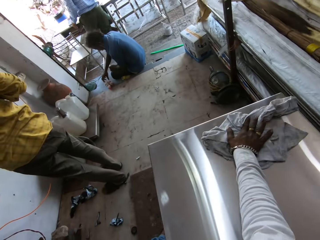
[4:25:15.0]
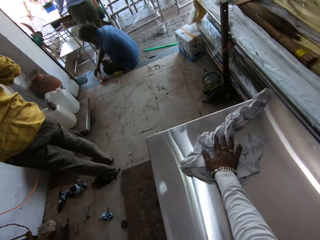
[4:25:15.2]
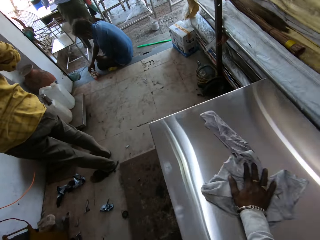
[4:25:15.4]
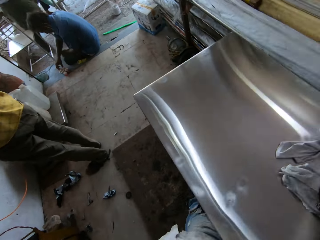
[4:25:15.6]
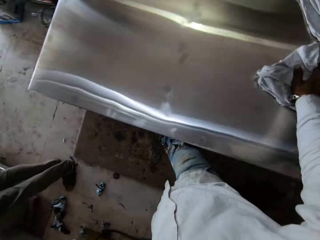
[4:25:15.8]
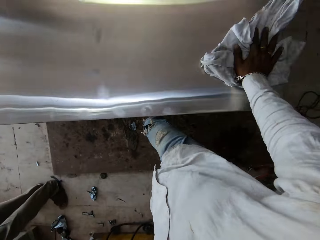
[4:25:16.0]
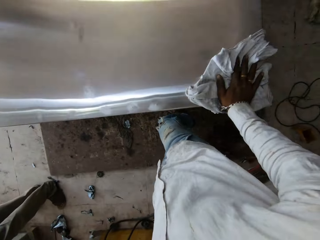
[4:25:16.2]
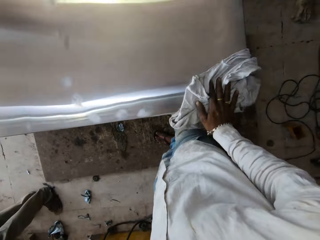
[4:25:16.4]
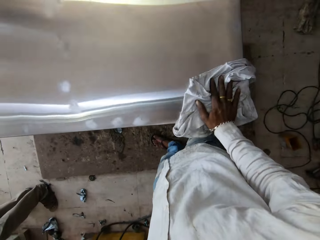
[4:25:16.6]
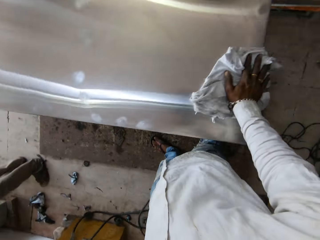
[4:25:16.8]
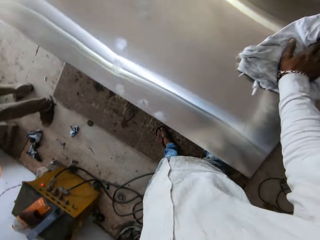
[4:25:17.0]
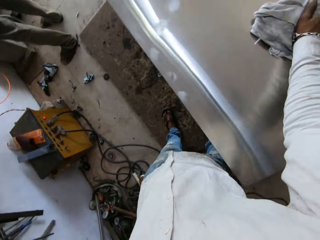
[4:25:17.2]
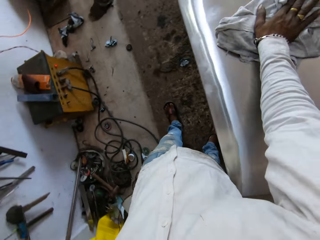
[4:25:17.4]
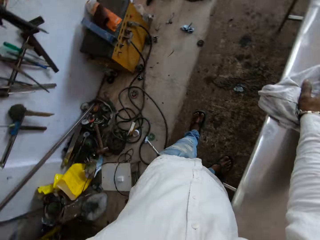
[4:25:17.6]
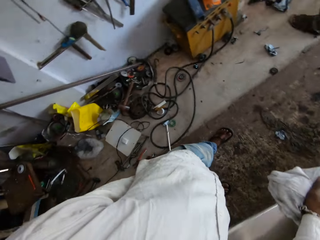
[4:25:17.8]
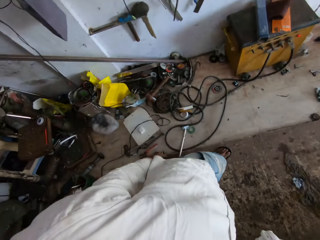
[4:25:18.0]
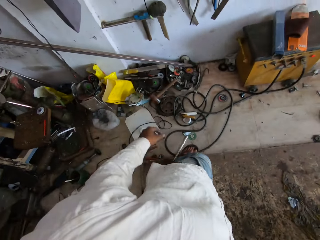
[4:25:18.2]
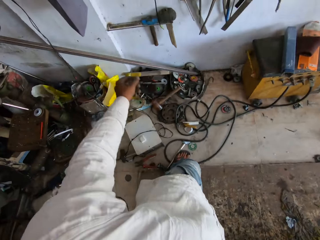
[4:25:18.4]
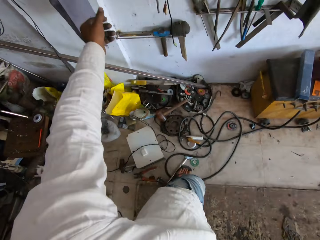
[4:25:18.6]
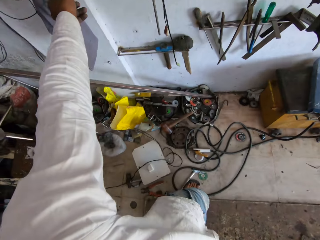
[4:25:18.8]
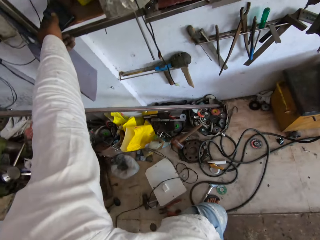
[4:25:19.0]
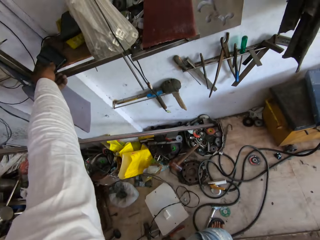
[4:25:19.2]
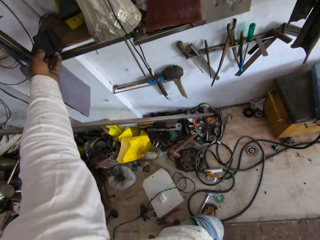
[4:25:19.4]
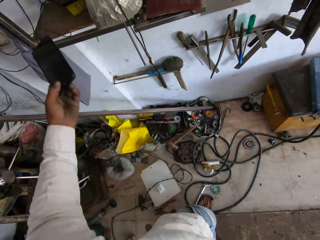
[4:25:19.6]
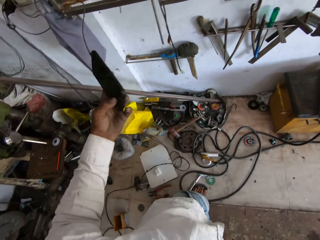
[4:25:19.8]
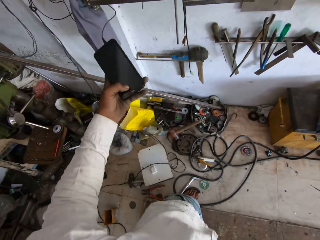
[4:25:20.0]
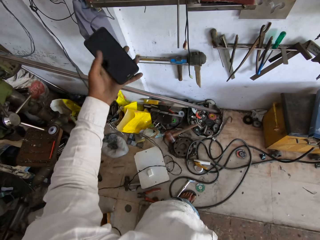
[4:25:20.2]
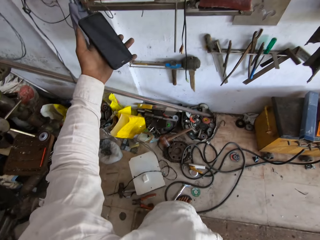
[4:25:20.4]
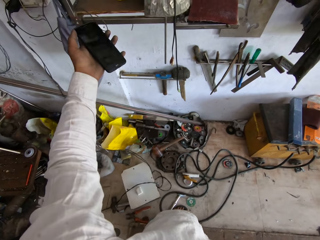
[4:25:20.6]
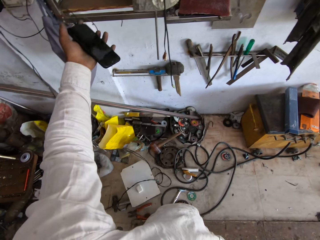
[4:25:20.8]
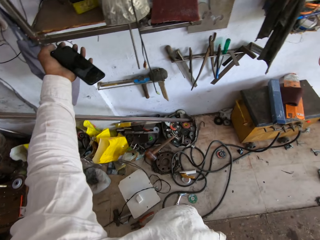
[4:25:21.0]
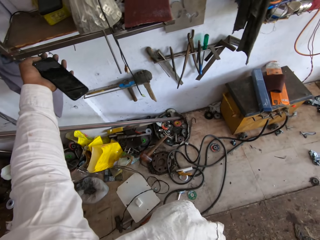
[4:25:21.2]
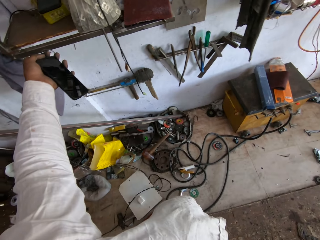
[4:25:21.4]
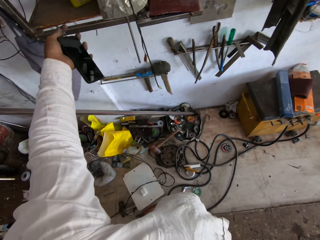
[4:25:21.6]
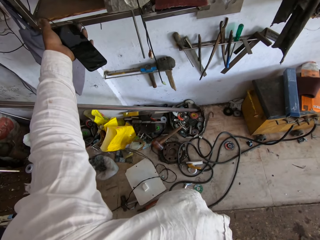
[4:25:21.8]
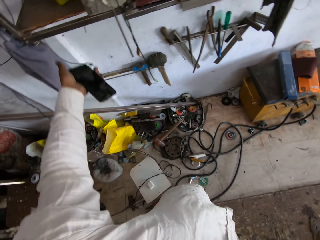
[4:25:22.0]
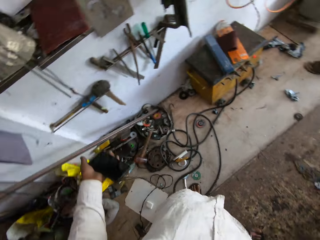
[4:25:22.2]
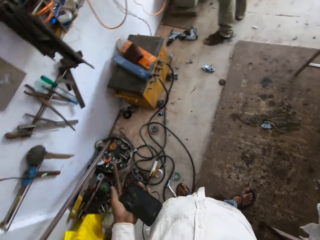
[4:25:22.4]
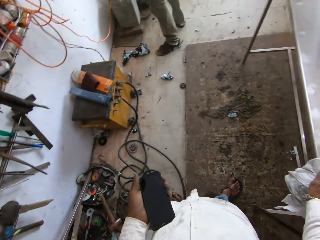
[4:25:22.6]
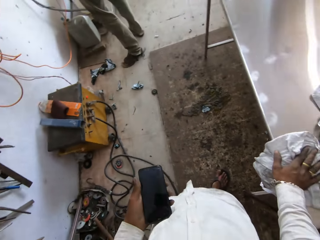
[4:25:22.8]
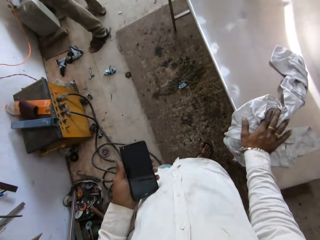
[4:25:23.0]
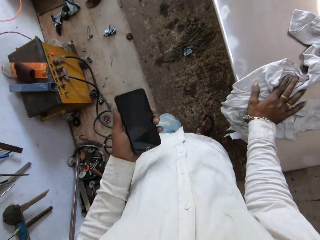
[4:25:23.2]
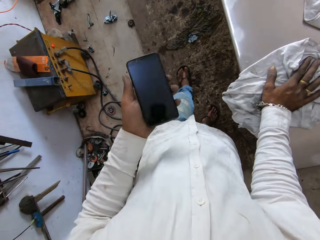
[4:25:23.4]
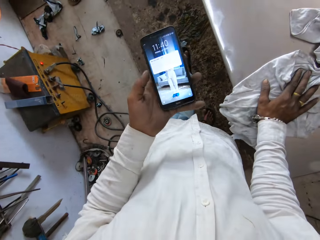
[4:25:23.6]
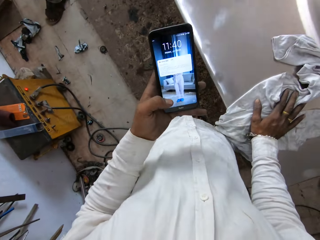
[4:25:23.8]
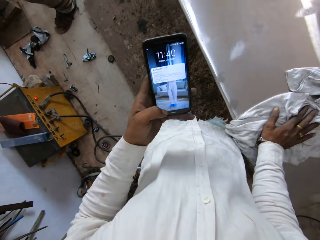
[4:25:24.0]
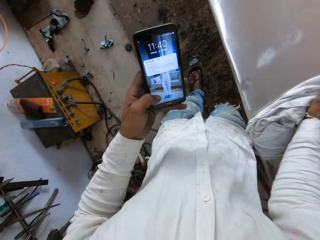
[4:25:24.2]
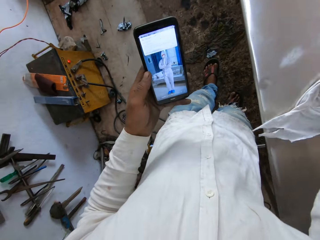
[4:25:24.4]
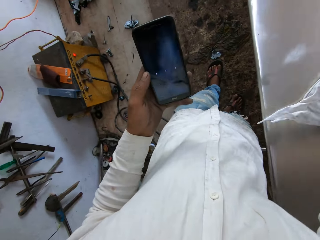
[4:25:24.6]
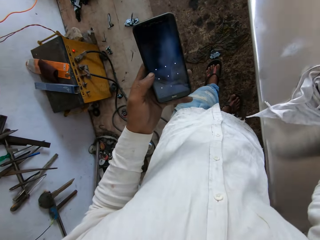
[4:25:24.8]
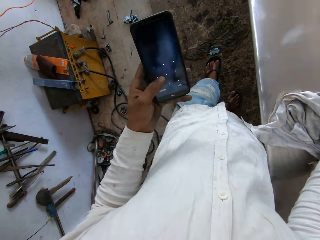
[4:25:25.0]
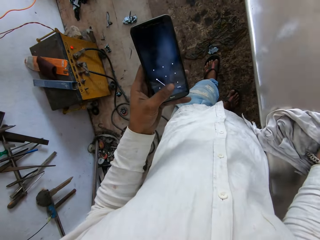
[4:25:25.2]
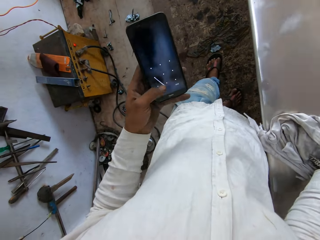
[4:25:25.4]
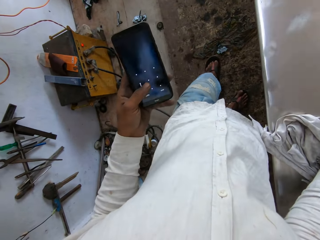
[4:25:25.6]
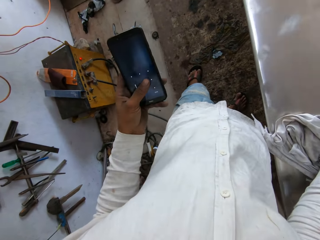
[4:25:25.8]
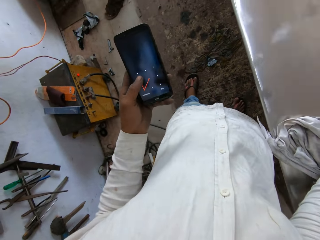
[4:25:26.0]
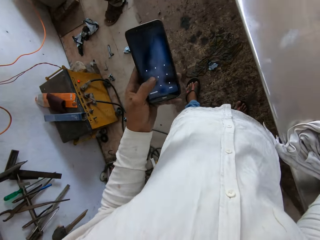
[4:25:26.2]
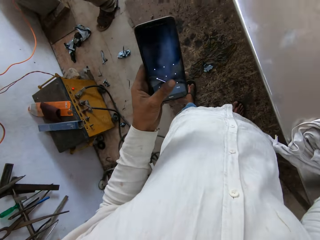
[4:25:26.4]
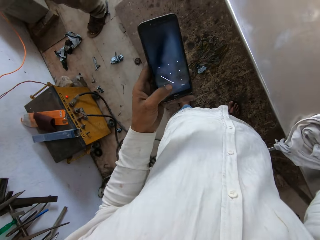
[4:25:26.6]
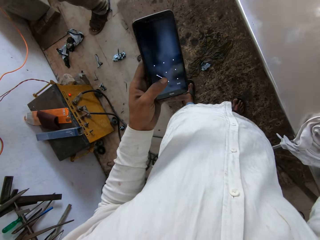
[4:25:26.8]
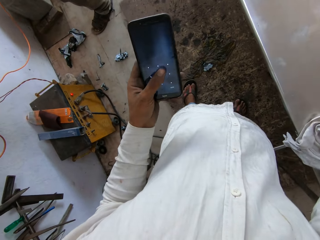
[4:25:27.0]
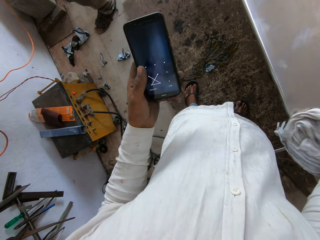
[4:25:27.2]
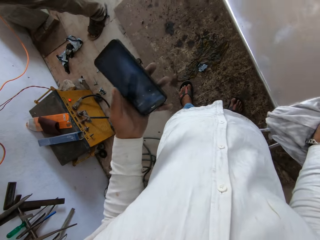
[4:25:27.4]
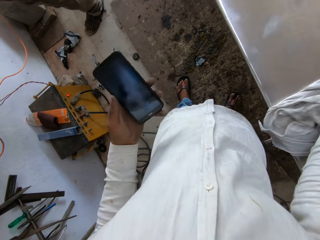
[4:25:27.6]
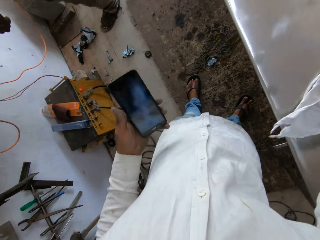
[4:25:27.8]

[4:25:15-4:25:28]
The camera wearer unplugs the phone from the charger. They pick up the phone. They remove the phone from the charger. They turn on the phone. They use the phone. They wipe the table.

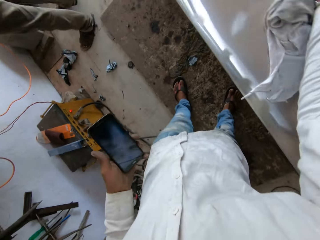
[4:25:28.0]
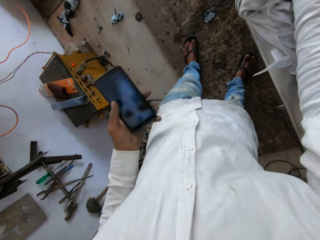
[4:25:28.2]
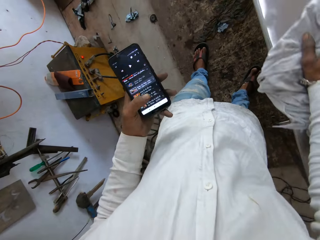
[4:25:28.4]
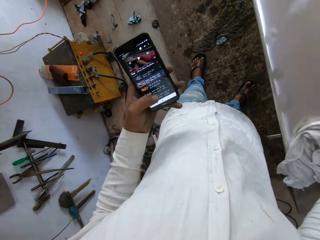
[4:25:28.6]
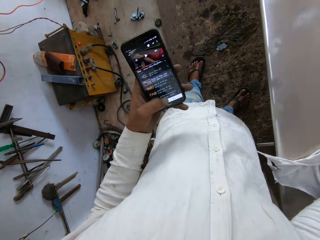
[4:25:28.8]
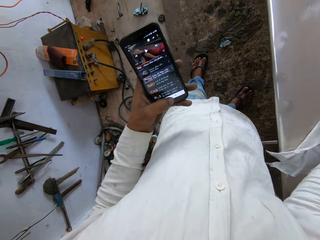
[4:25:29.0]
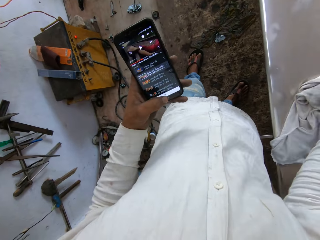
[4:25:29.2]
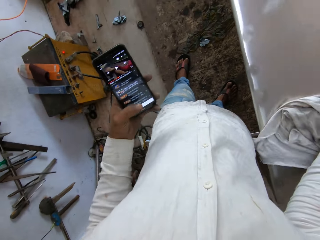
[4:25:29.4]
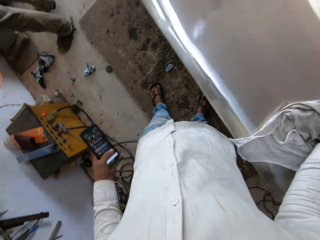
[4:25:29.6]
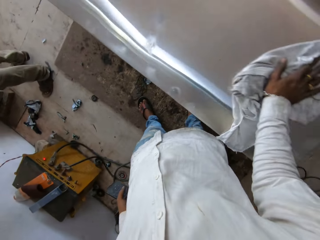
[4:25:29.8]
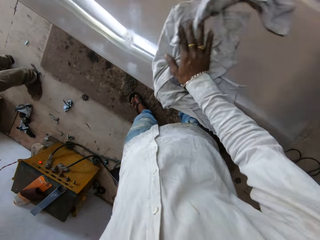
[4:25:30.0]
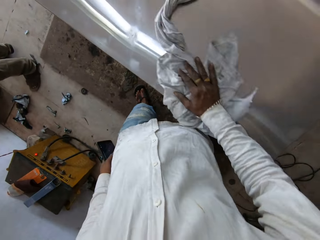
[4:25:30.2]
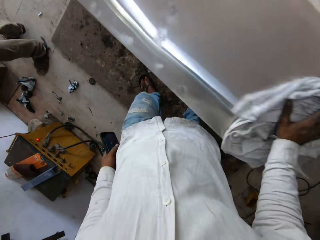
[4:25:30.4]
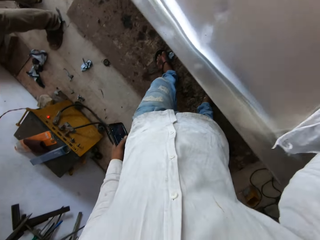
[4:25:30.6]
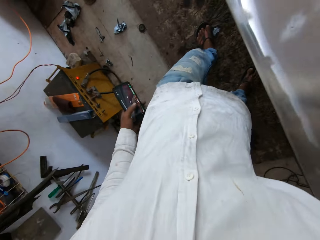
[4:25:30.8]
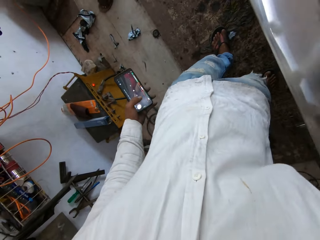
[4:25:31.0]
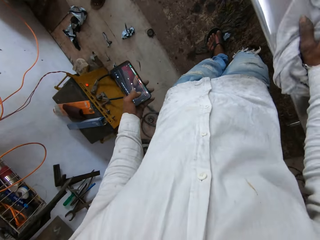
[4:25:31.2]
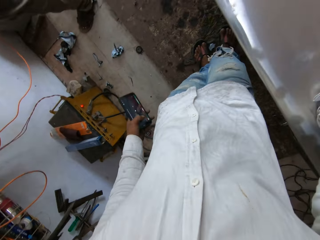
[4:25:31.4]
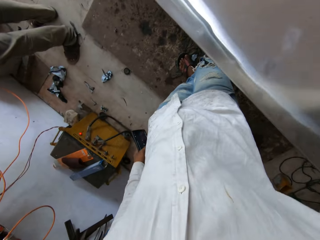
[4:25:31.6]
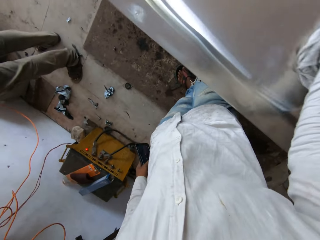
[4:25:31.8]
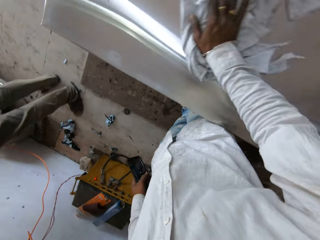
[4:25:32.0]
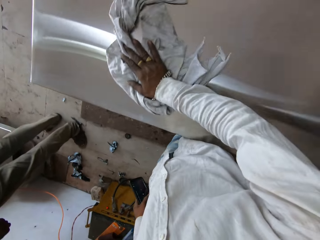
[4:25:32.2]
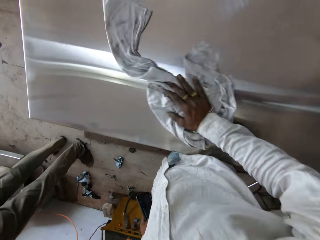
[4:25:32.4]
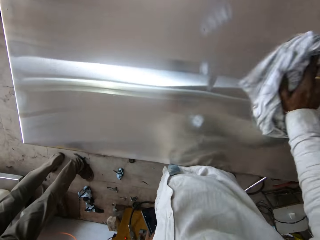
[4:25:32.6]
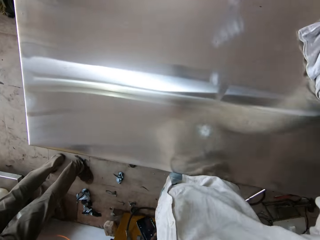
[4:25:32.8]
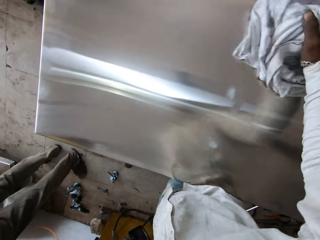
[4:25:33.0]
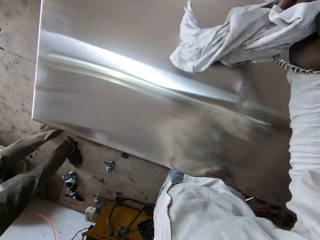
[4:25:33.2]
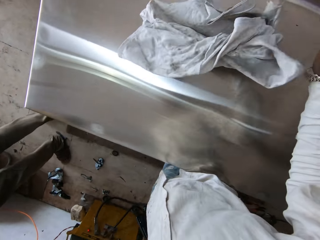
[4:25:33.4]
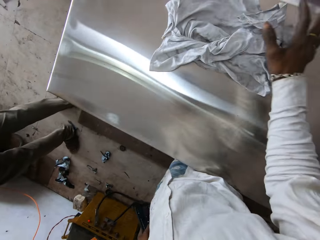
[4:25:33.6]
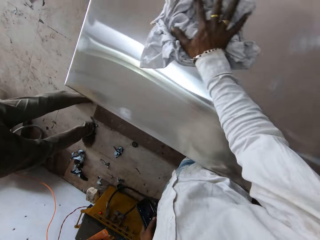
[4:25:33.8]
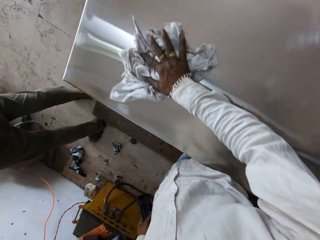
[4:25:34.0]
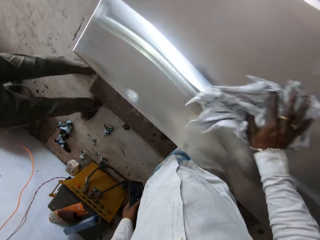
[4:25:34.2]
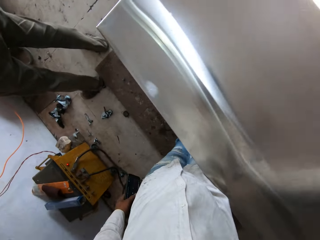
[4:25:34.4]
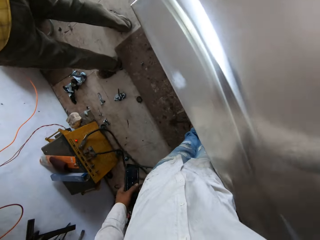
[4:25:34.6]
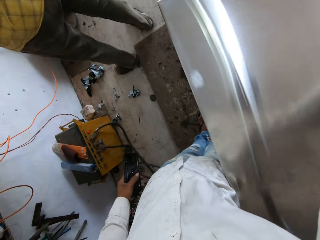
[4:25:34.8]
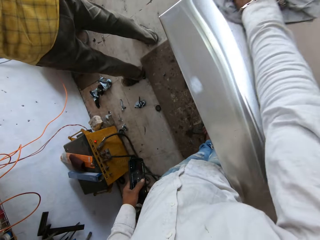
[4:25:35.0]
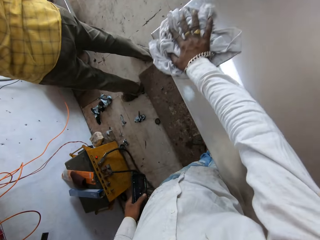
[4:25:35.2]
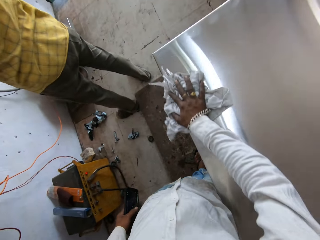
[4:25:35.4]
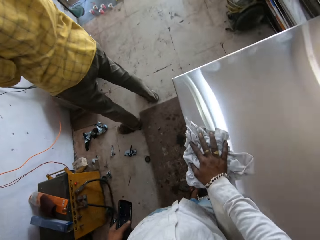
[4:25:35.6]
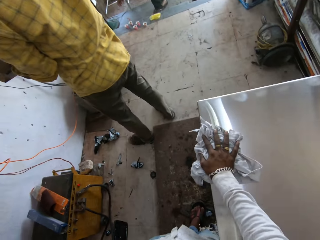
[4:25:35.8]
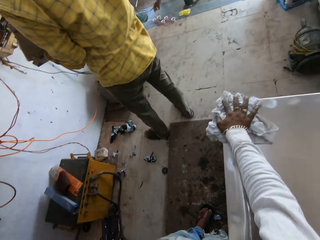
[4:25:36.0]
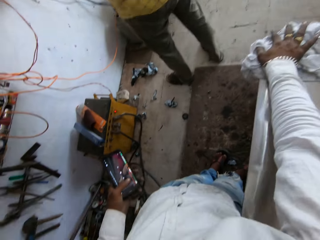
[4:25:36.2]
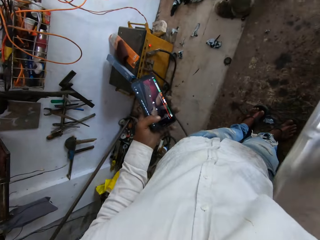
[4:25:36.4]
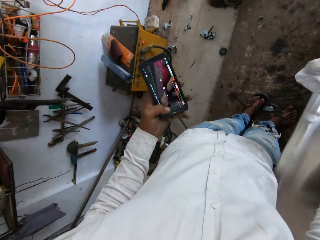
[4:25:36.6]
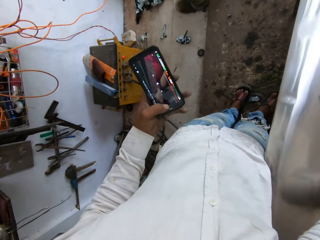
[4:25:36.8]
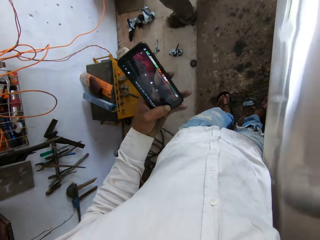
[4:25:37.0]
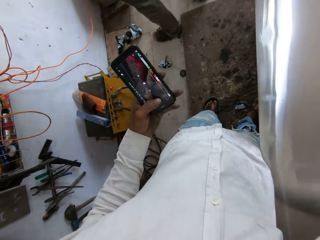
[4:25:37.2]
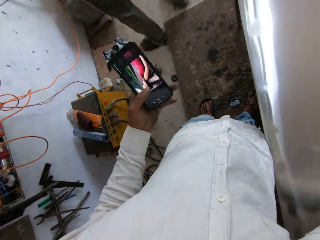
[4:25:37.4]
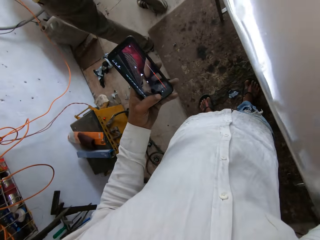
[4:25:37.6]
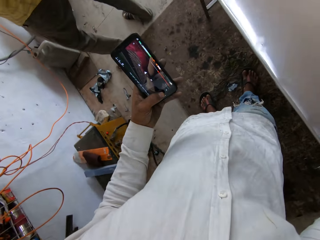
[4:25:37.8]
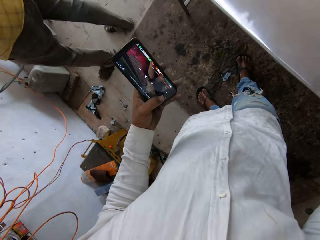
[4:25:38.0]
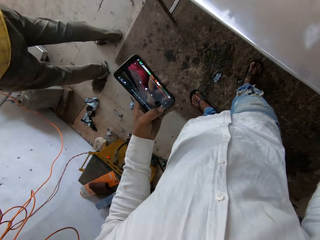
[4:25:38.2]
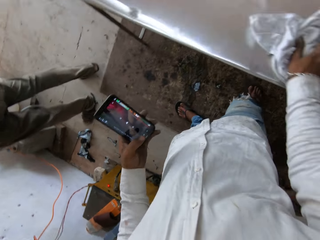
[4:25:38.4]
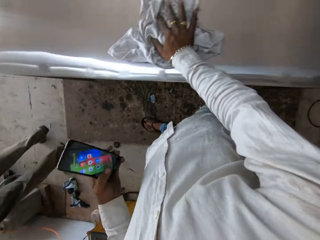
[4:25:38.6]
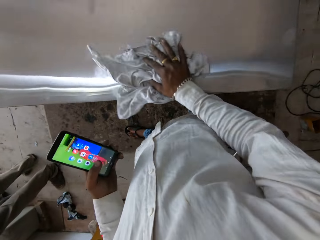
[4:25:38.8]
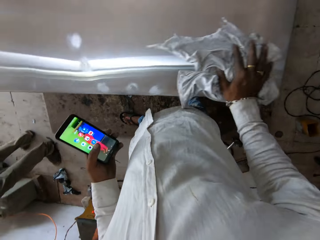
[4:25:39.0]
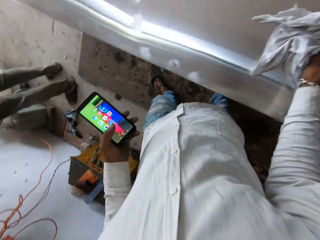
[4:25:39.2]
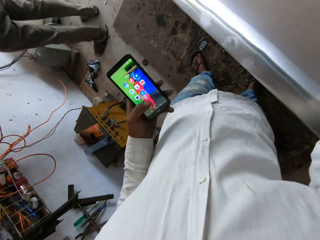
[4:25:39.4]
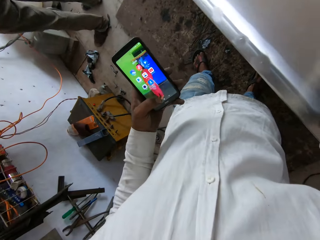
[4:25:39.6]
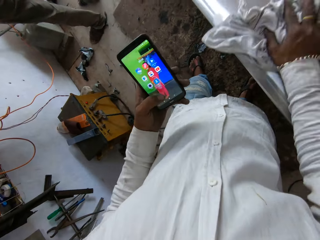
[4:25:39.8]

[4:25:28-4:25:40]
The camera wearer wipes the table with a cloth. They operate the phone.
